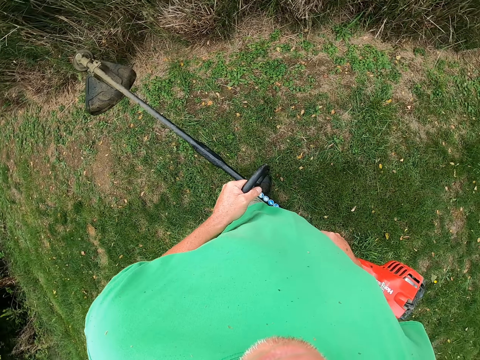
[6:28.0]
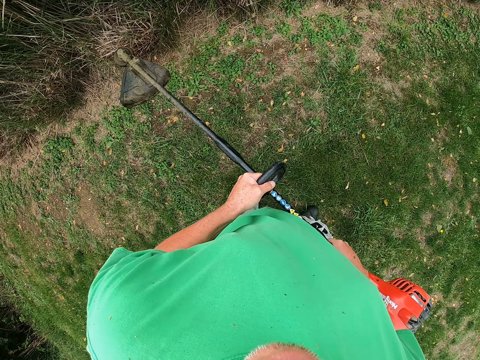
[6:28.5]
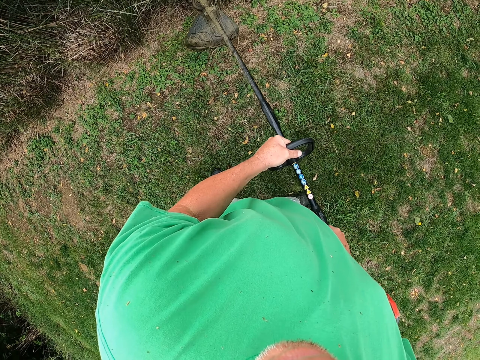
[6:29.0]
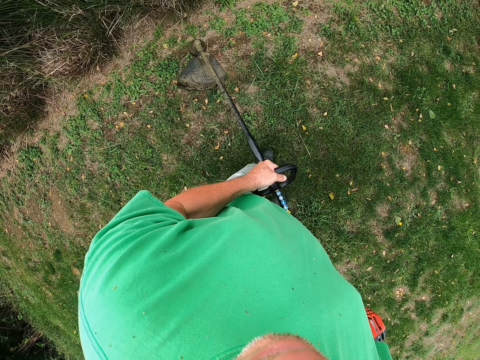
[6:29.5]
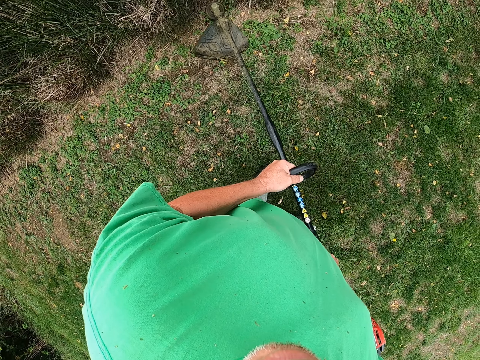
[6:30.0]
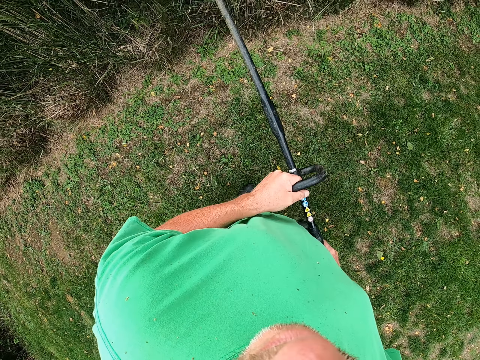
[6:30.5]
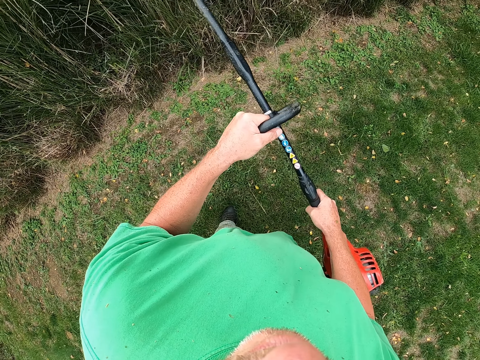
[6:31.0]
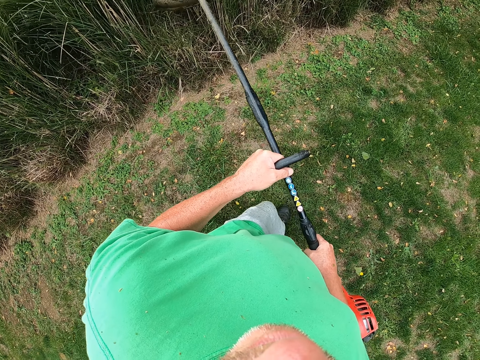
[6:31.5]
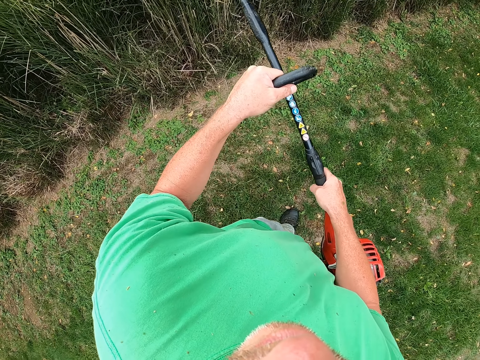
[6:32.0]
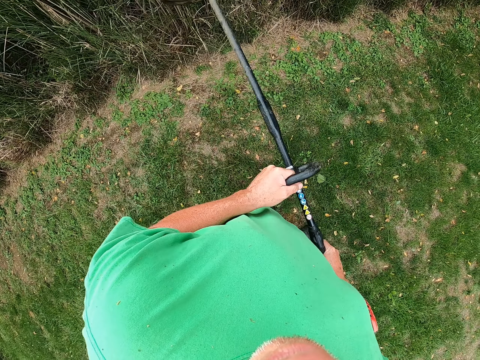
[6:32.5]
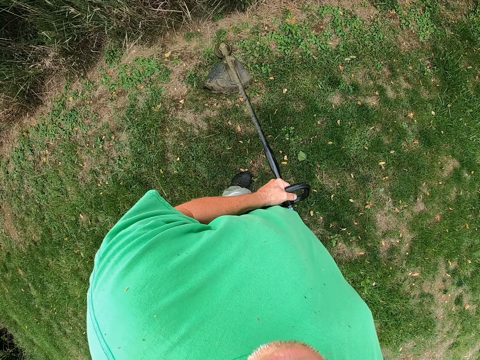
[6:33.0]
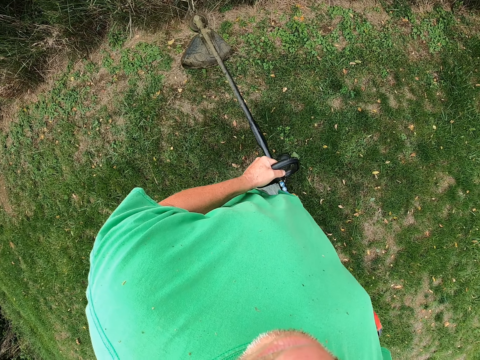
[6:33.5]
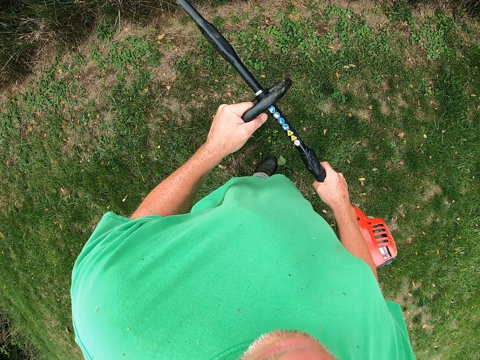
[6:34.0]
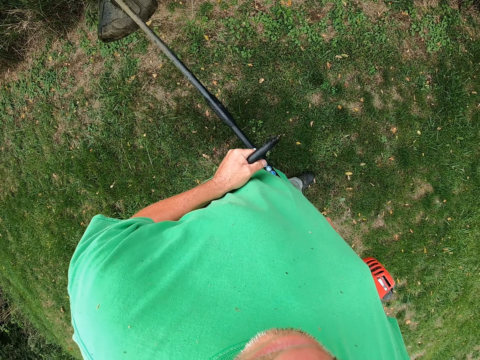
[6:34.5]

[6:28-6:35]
The camera wearer pulls the brush cutter off the grass. They cut the grass with the brush cutter and walk around the field.

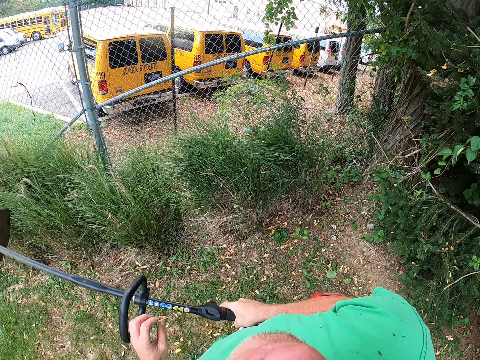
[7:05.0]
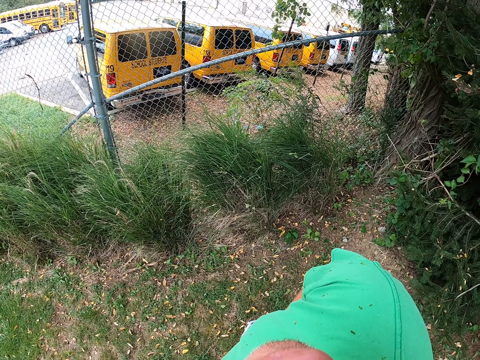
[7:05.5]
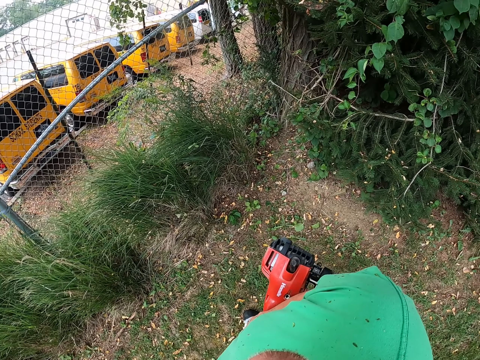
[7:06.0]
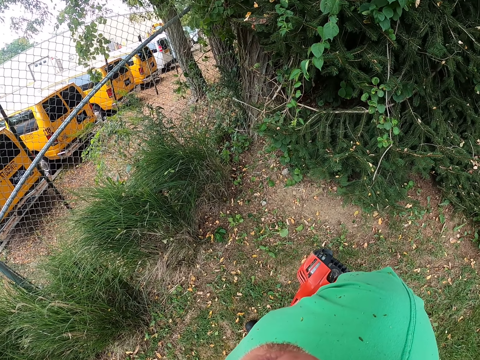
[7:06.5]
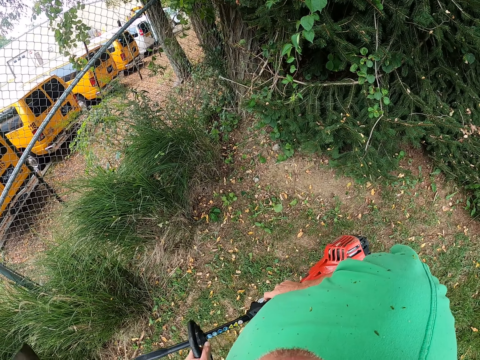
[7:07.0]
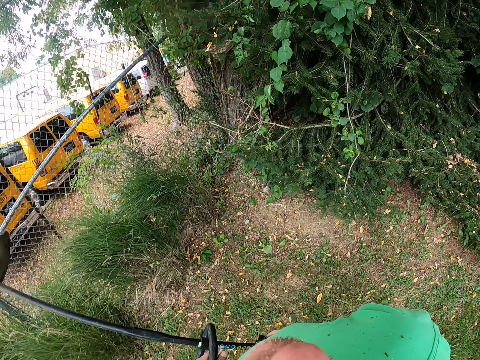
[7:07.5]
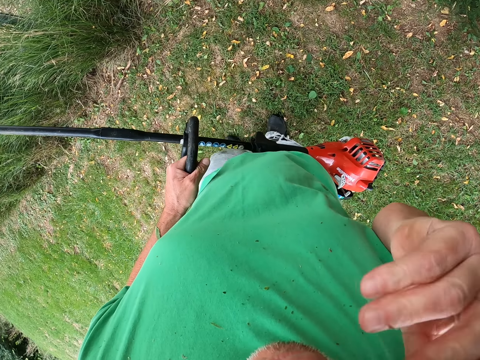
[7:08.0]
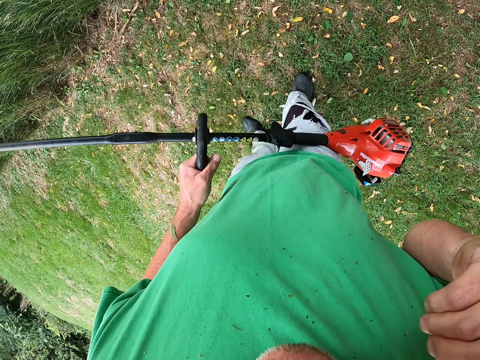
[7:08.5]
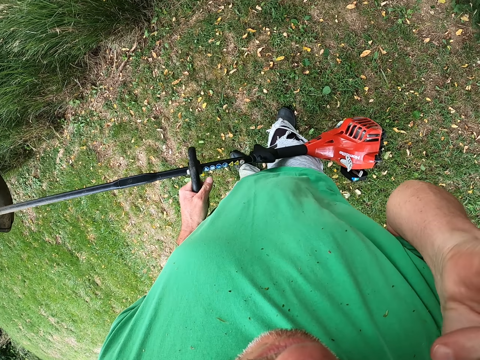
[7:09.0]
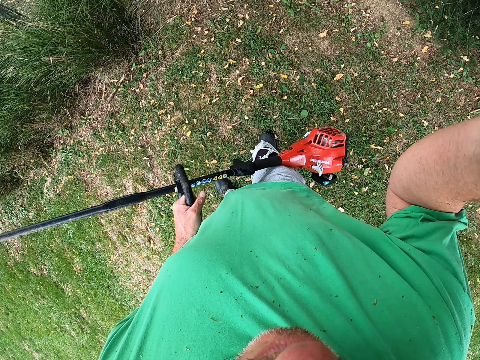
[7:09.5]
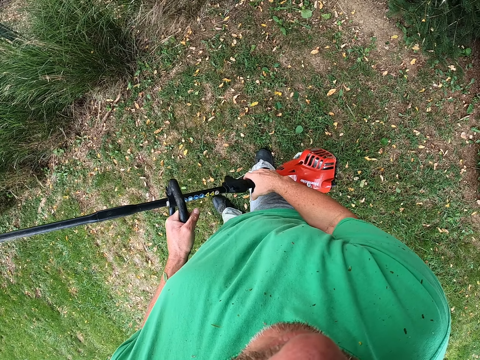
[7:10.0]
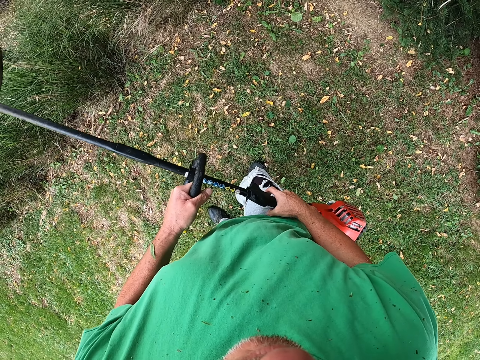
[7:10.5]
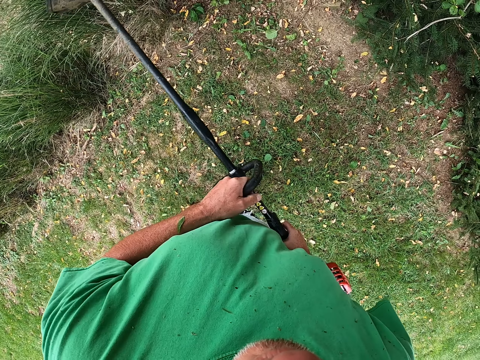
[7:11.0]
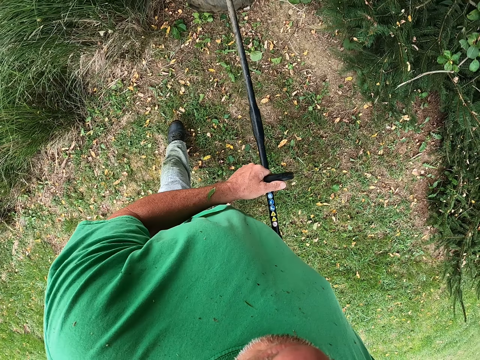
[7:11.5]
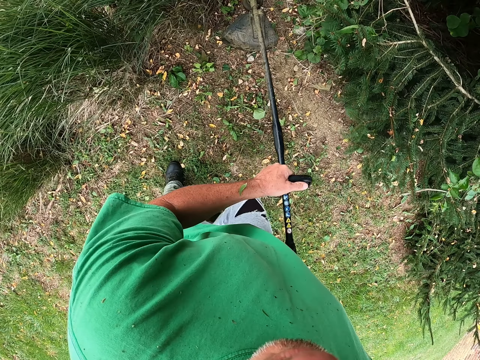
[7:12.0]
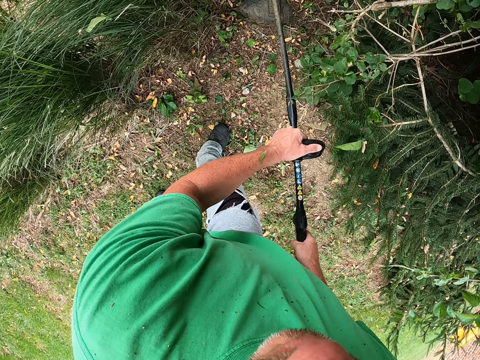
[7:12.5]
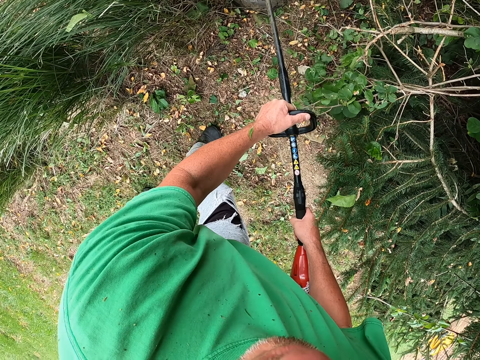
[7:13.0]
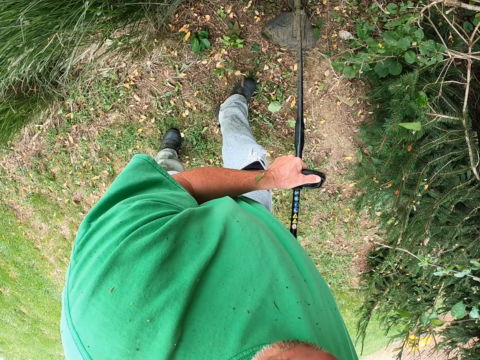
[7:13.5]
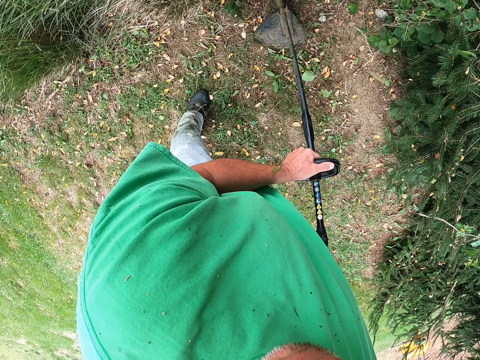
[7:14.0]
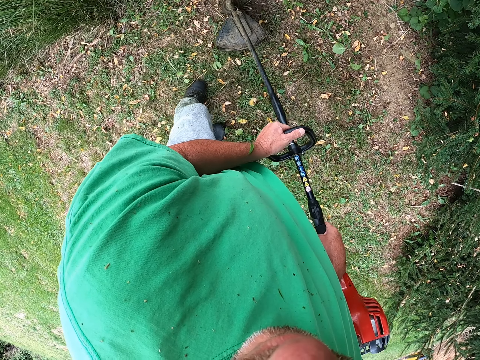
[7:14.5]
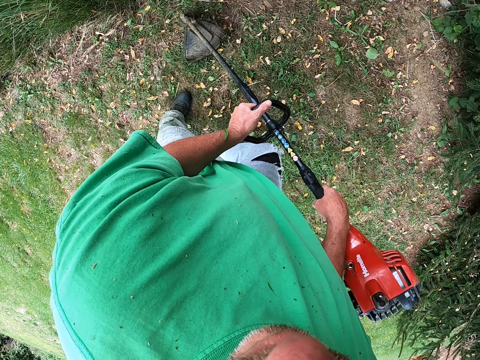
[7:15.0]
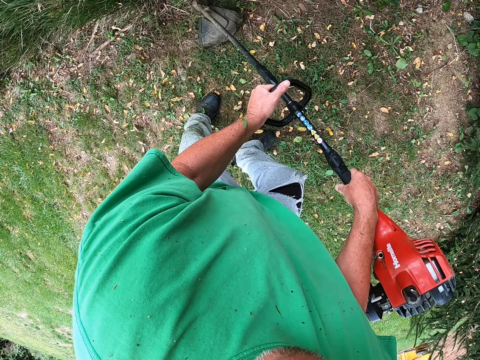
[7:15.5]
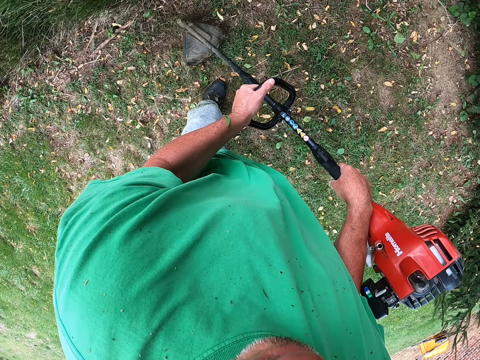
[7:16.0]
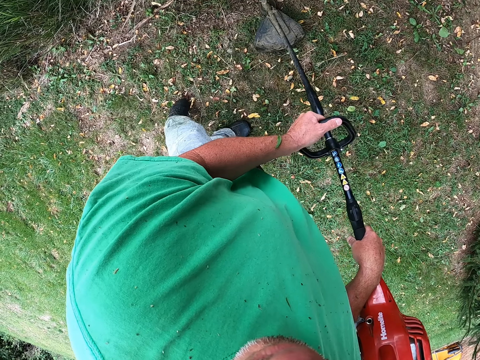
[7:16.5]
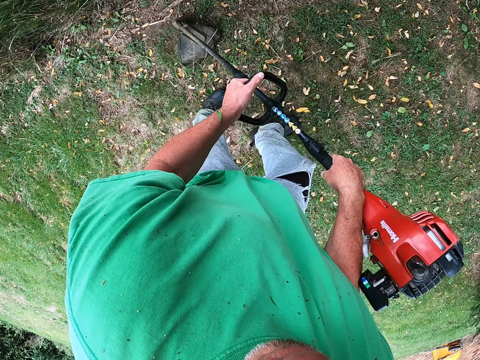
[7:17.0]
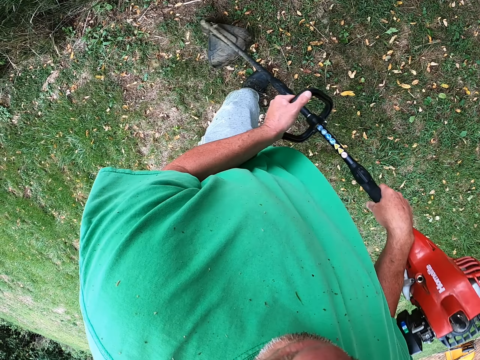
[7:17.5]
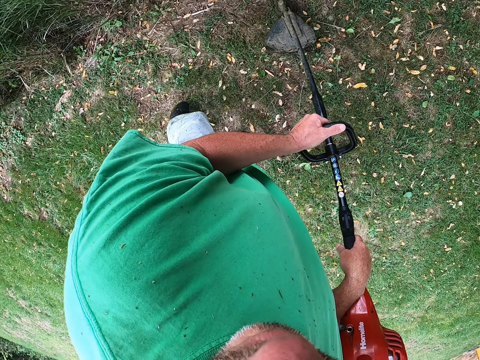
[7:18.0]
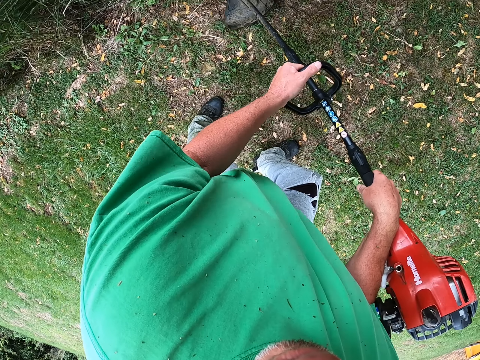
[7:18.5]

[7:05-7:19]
The camera wearer pulls the brush cutter off the plant. He cuts the grass with the brush cutter. He lifts the brush cutter. He pulls his hand off the brush cutter. He scratches his face with his hand. He pulls his hand off something. He holds the brush cutter with both hands. He walks around the field. He cuts the grass with the brush cutter on the ground.

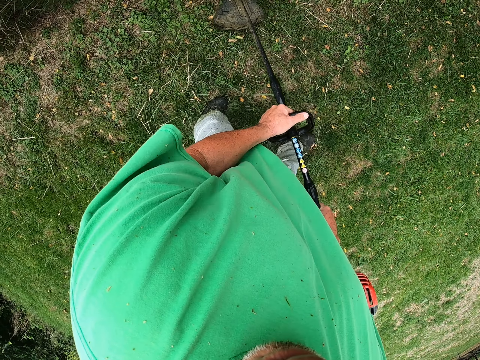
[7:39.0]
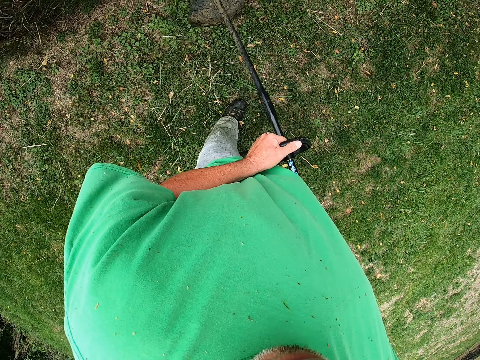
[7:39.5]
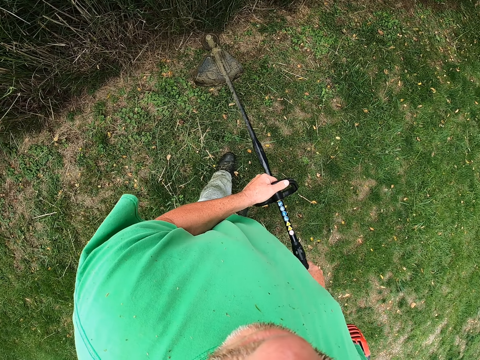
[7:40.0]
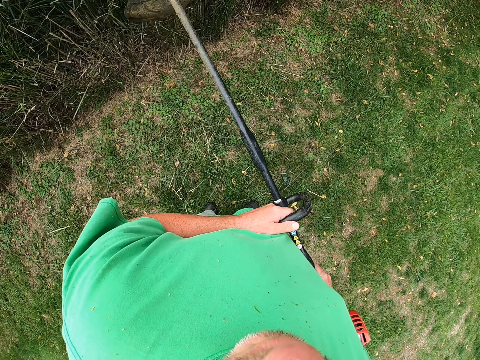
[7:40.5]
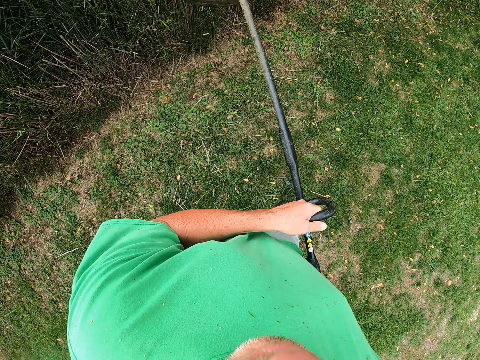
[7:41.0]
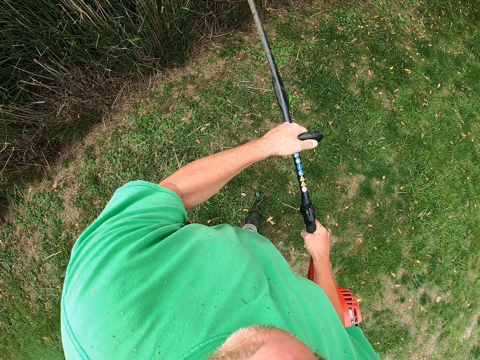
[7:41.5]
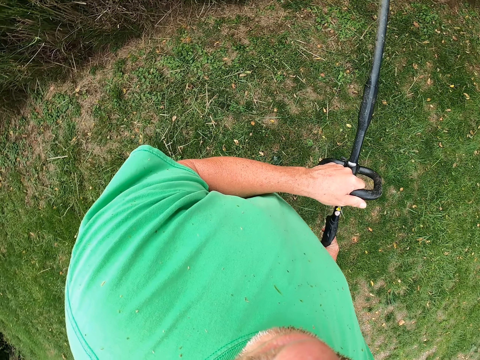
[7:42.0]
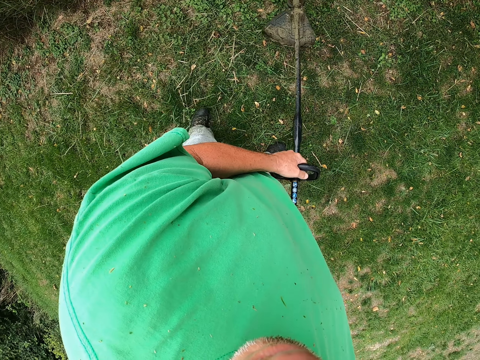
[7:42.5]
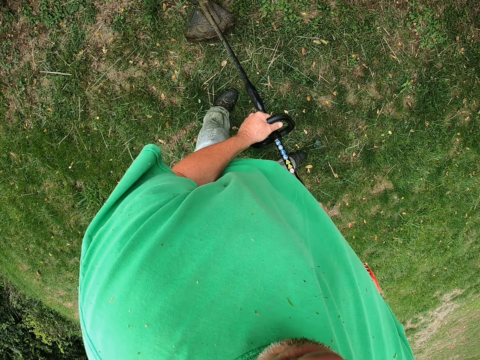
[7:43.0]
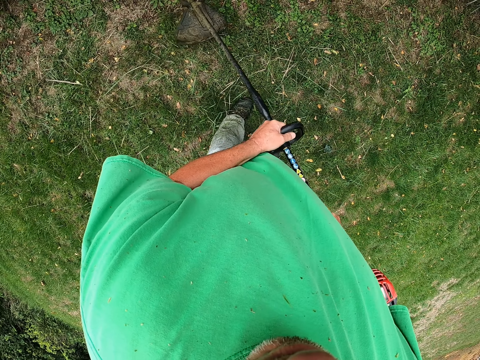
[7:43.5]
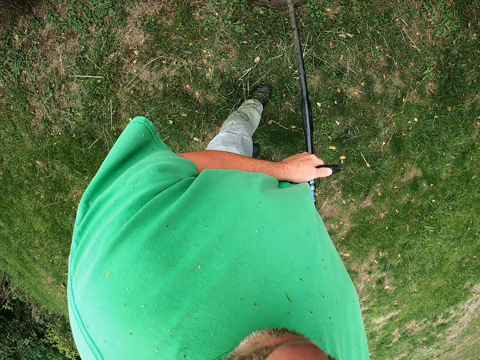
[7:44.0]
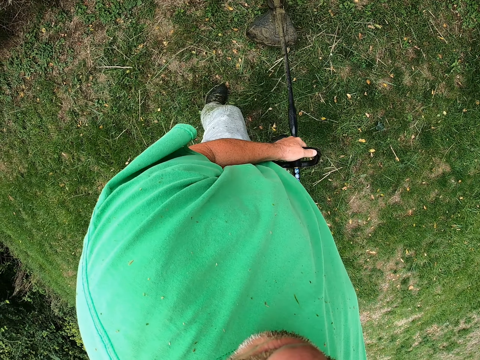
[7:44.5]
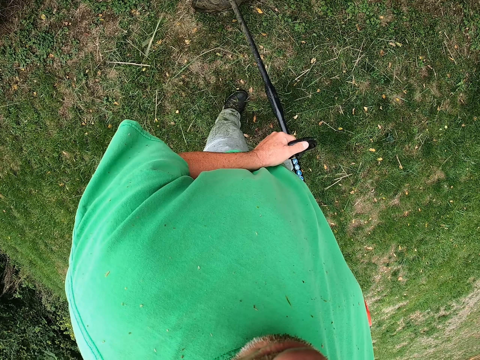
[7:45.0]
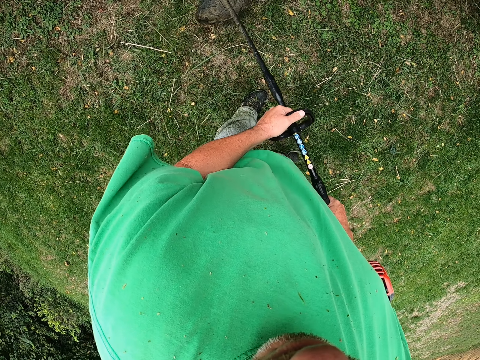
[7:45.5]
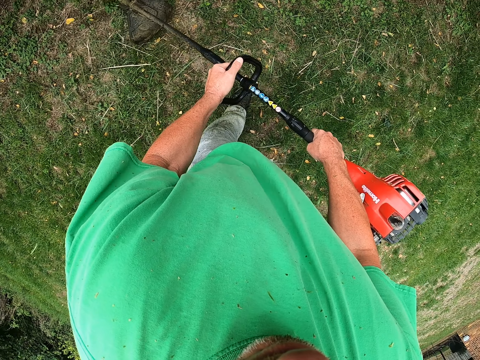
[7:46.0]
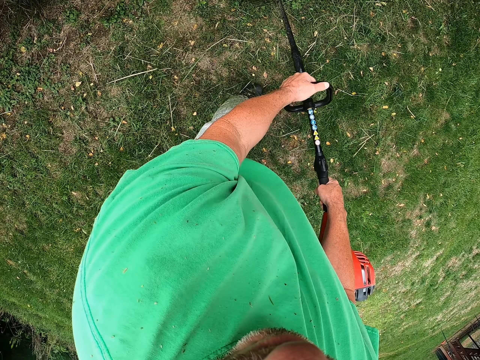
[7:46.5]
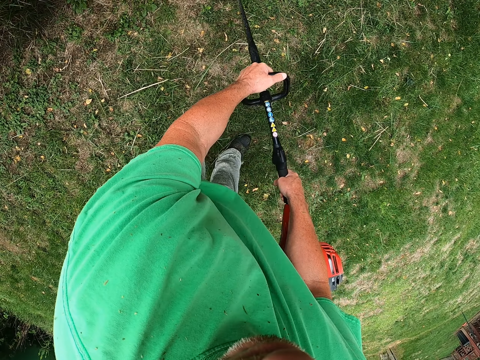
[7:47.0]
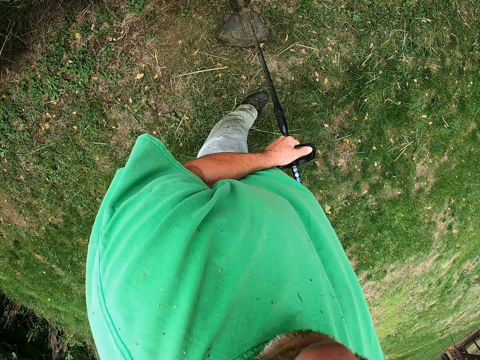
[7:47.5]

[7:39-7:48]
The camera wearer trims grass on the fence. They trim grass on the ground.
